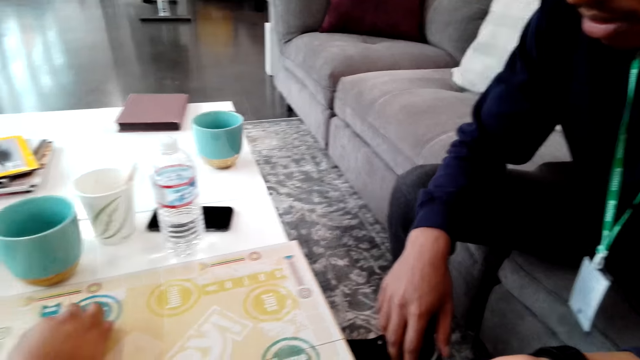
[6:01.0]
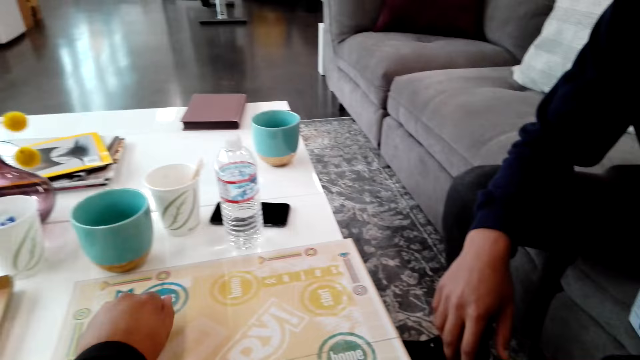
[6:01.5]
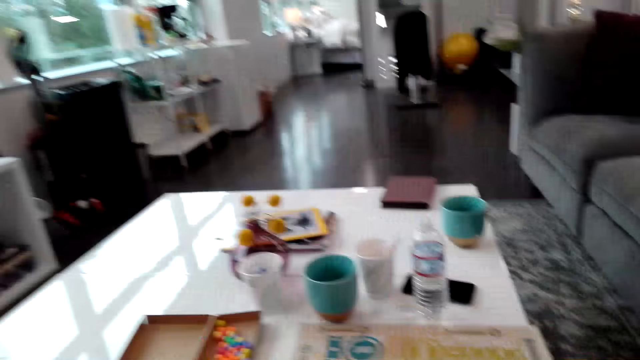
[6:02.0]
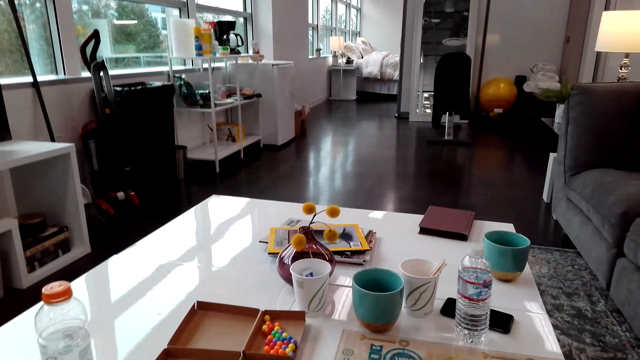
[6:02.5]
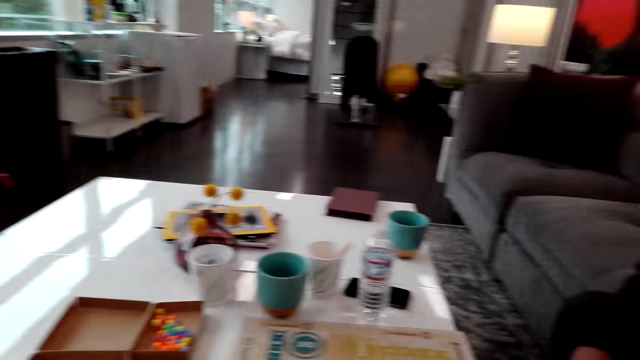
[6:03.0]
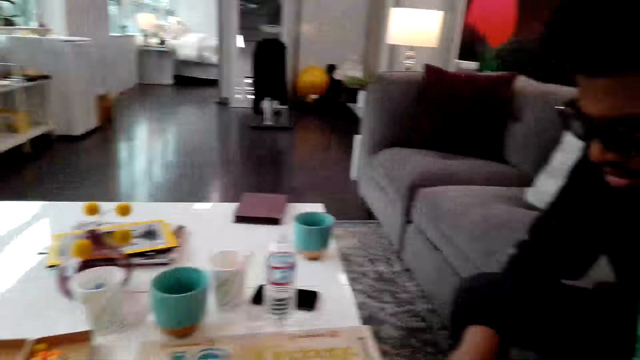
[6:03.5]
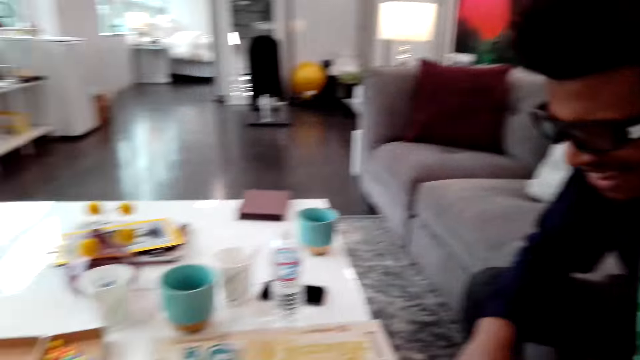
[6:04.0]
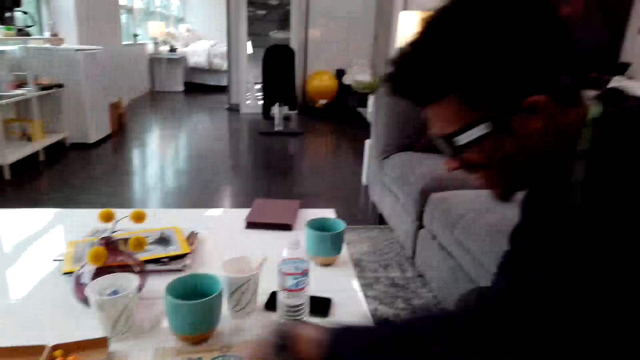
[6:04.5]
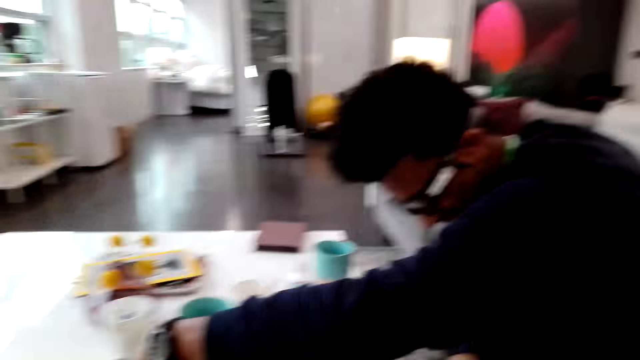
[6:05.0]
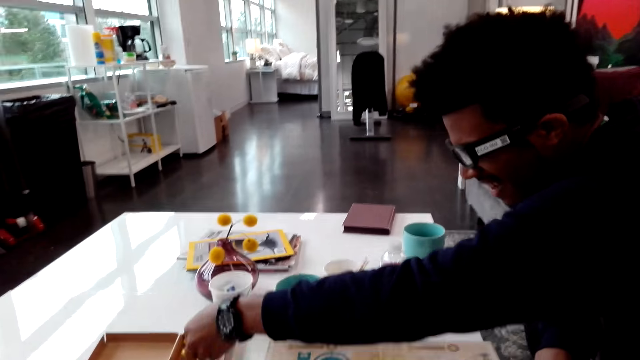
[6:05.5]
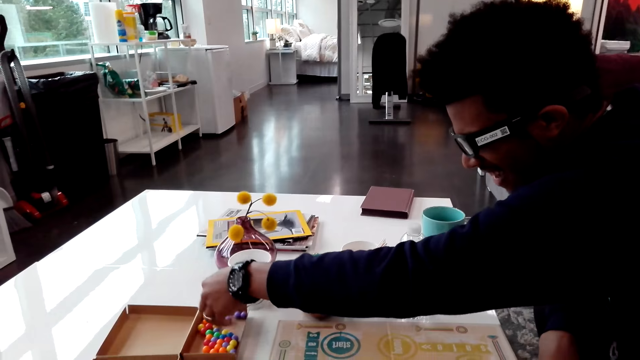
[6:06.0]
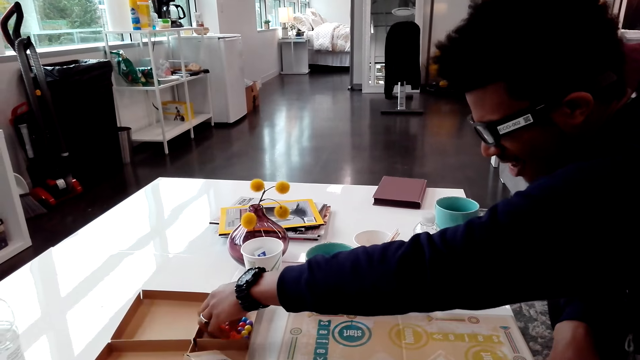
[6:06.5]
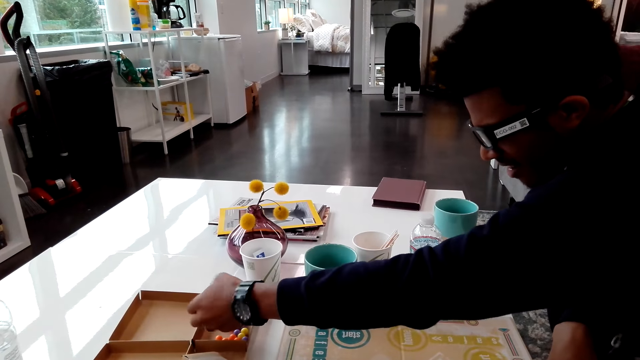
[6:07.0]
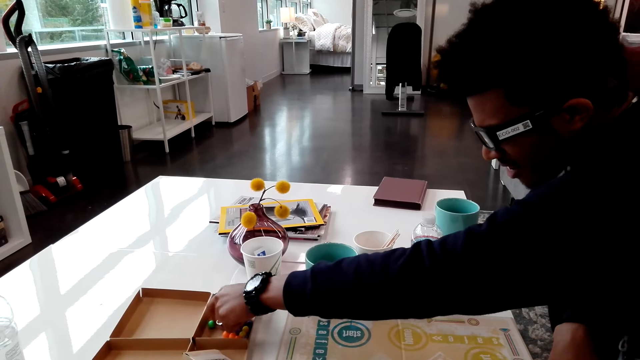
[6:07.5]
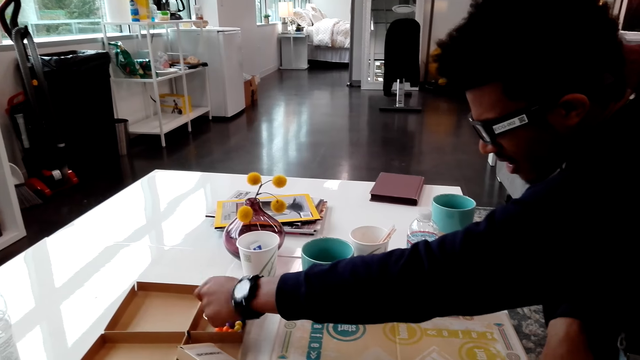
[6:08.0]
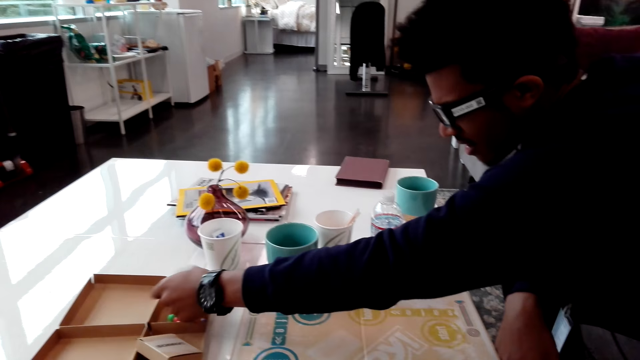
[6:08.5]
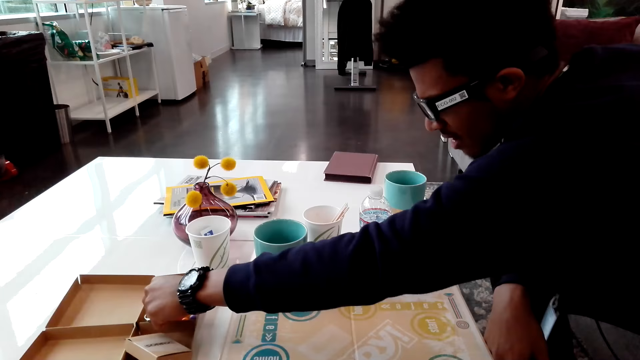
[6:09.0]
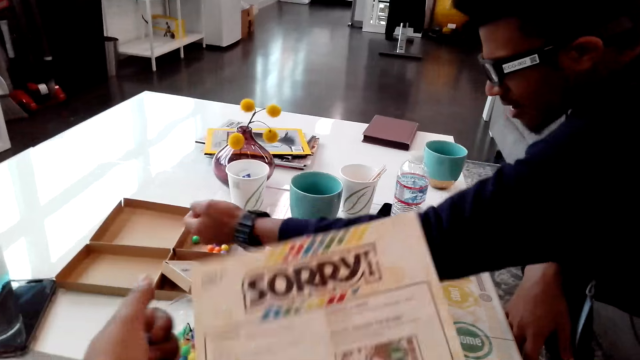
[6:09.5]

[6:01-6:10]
The camera wearer lifts a hand. They look around. A man returns balls or beads in a box. The man picks the balls from the box.

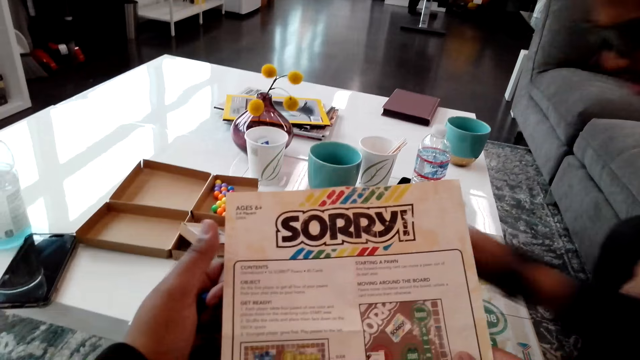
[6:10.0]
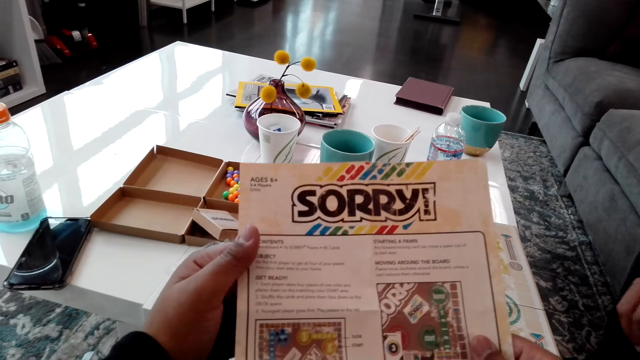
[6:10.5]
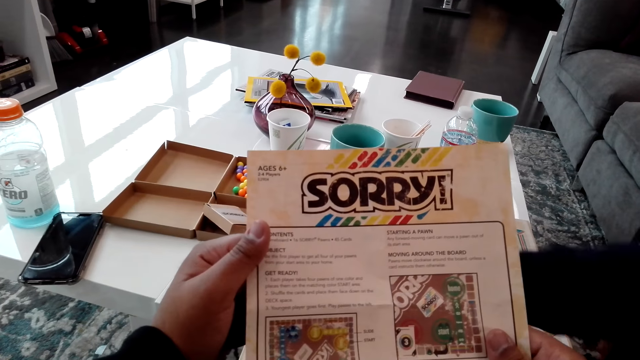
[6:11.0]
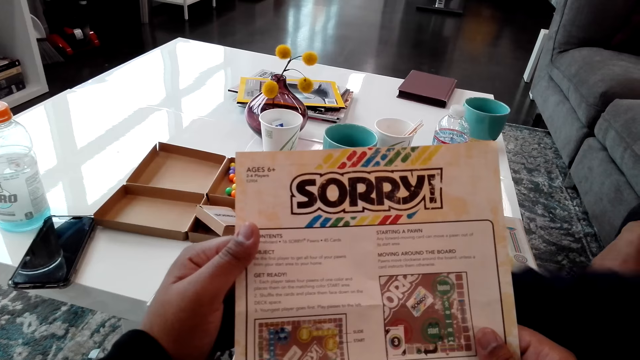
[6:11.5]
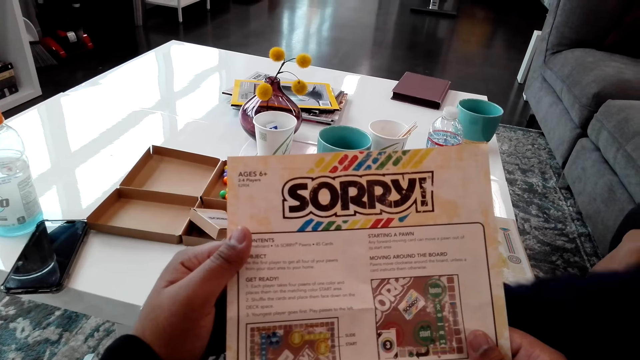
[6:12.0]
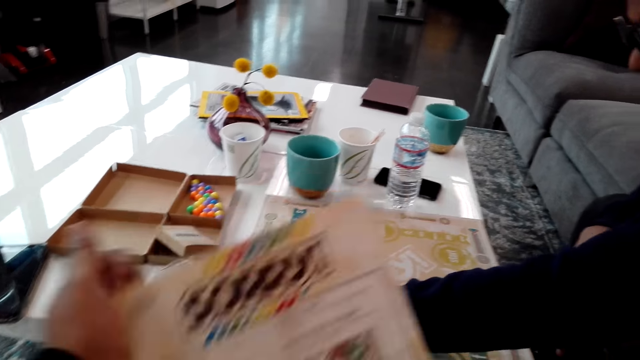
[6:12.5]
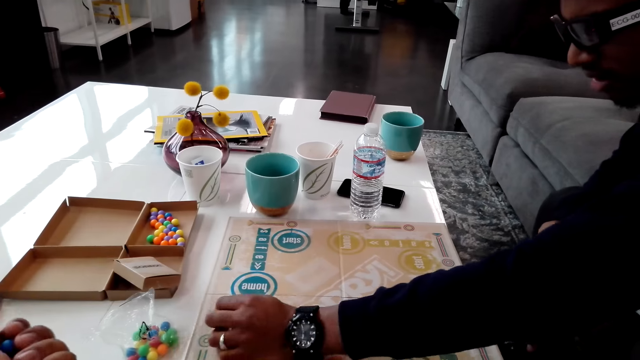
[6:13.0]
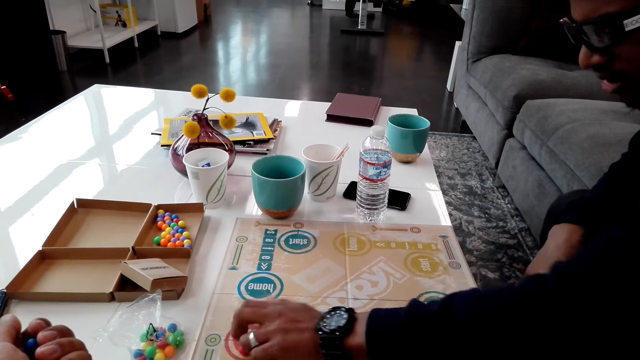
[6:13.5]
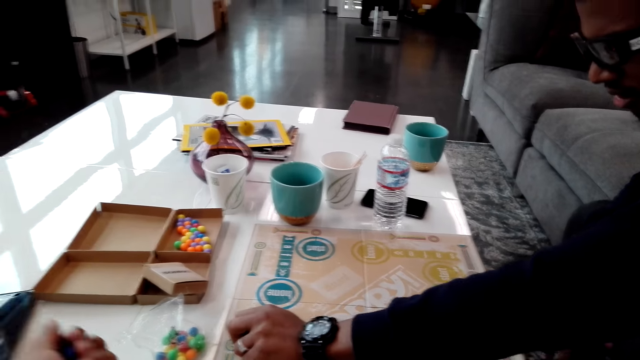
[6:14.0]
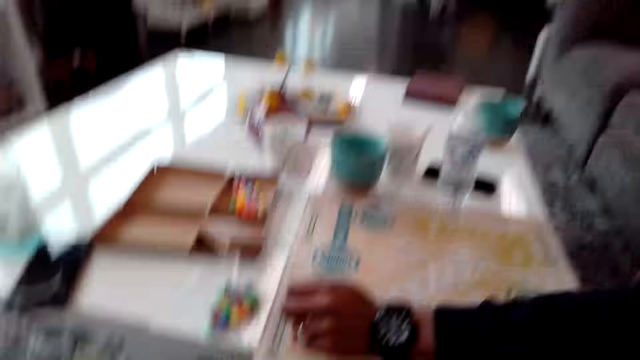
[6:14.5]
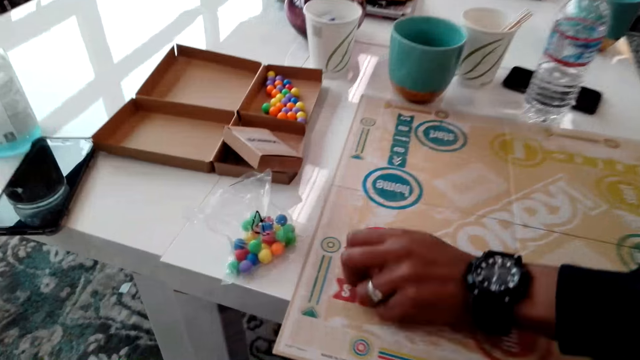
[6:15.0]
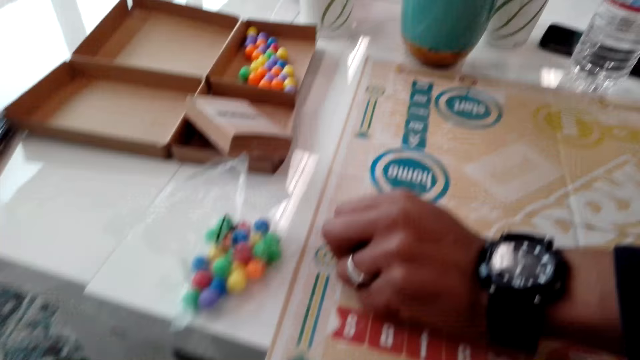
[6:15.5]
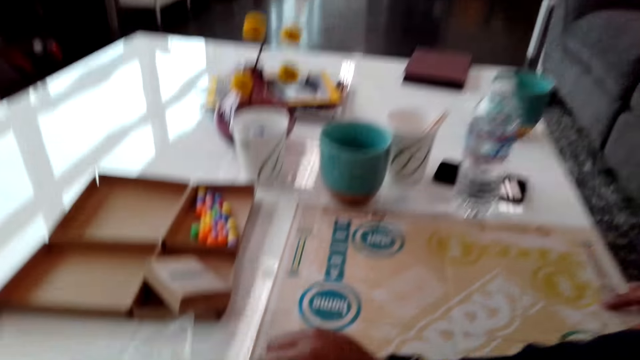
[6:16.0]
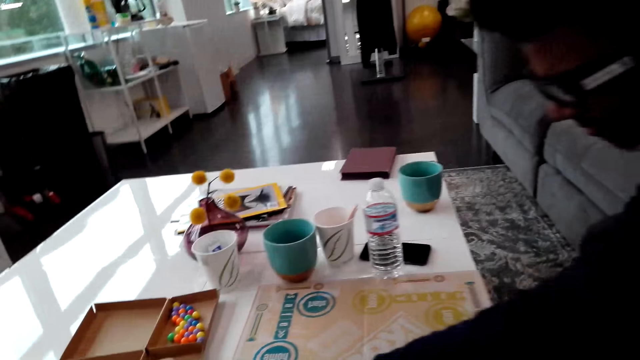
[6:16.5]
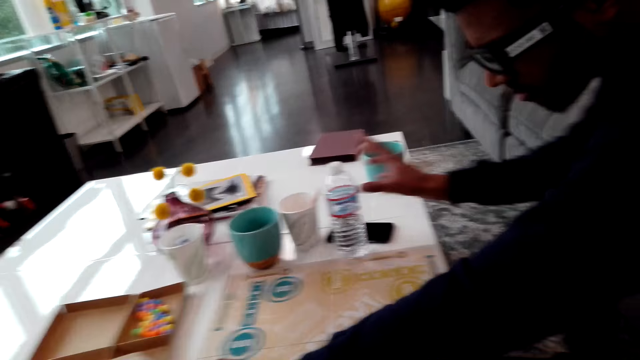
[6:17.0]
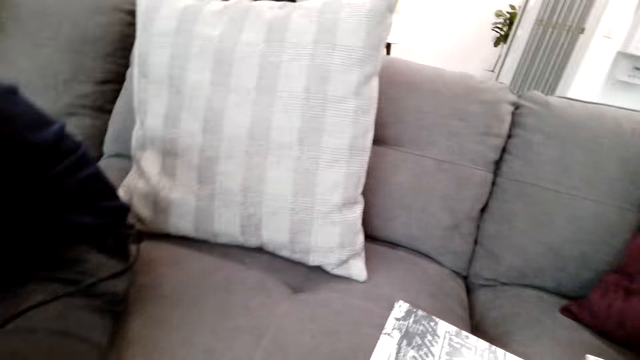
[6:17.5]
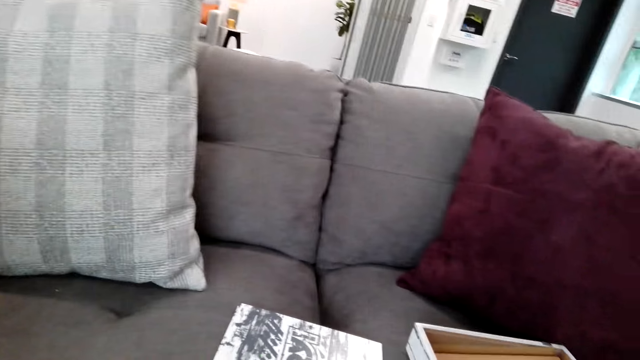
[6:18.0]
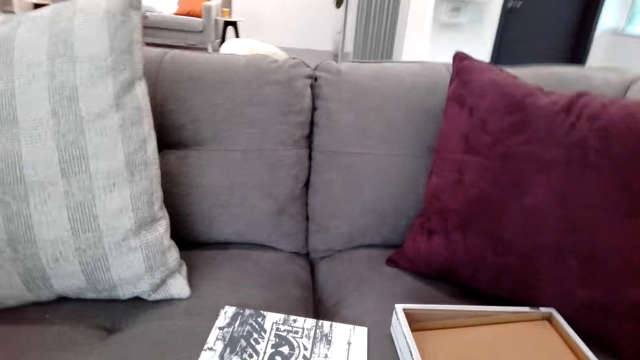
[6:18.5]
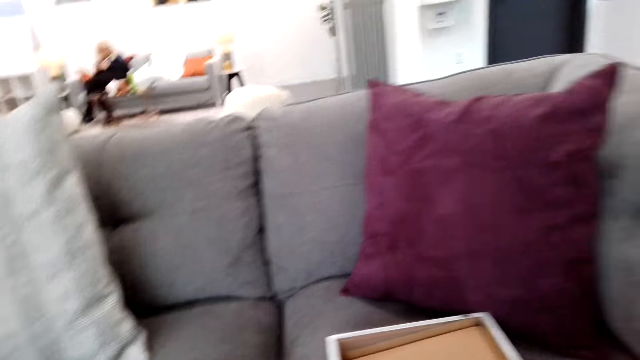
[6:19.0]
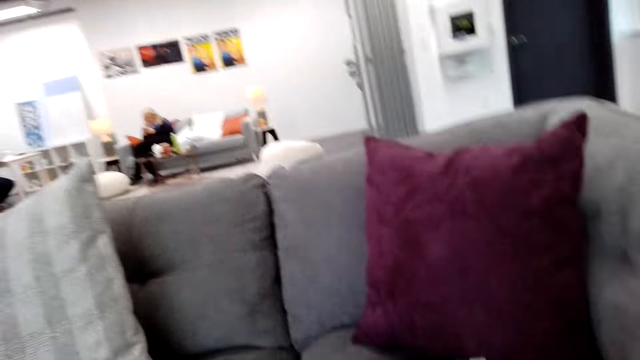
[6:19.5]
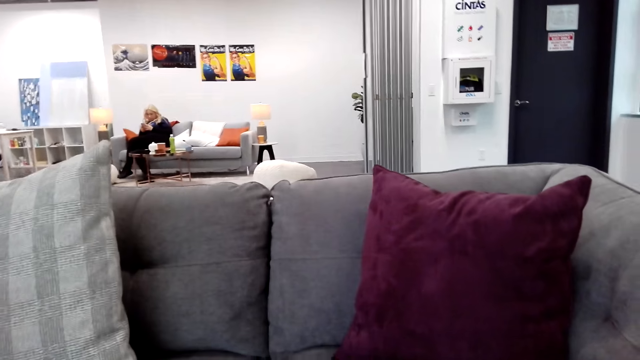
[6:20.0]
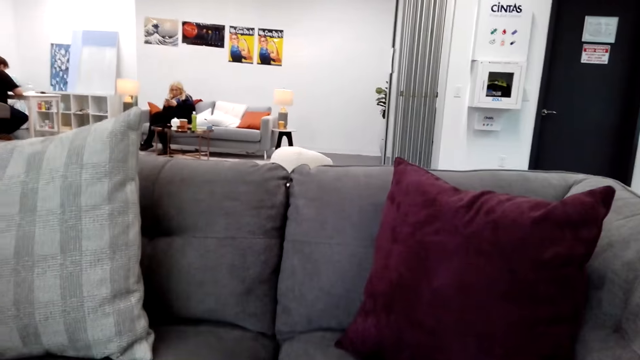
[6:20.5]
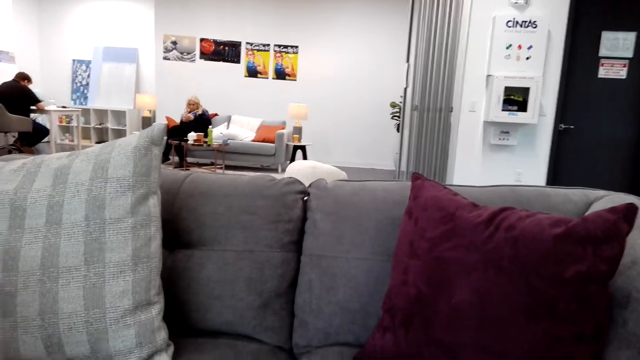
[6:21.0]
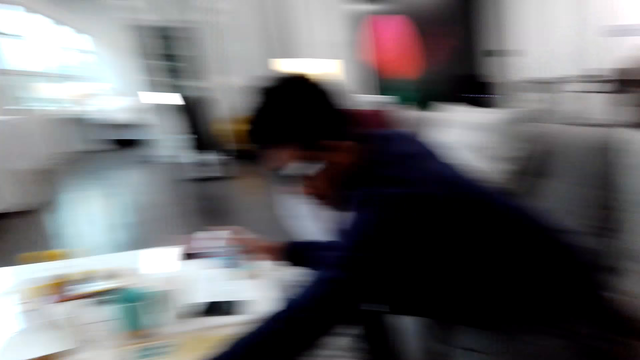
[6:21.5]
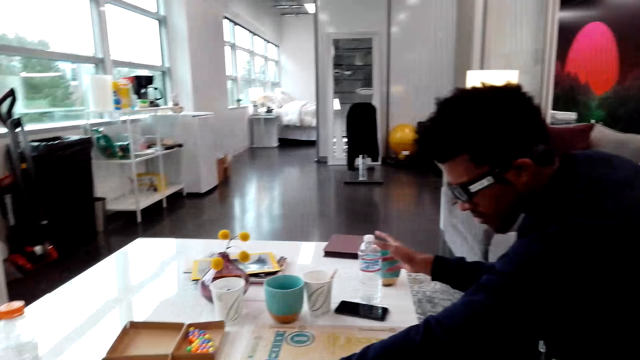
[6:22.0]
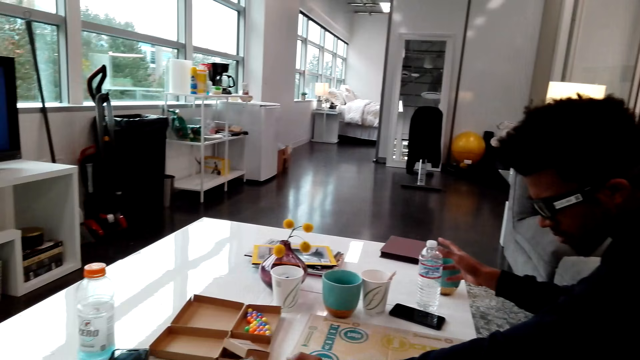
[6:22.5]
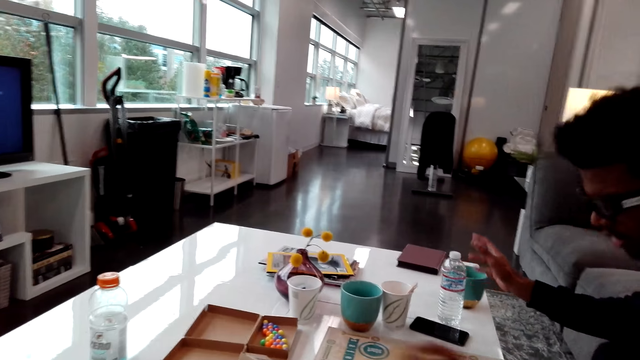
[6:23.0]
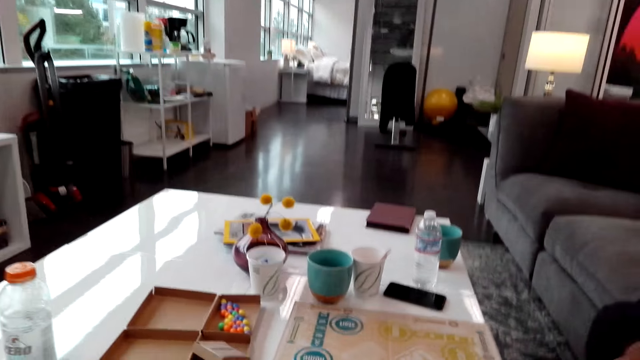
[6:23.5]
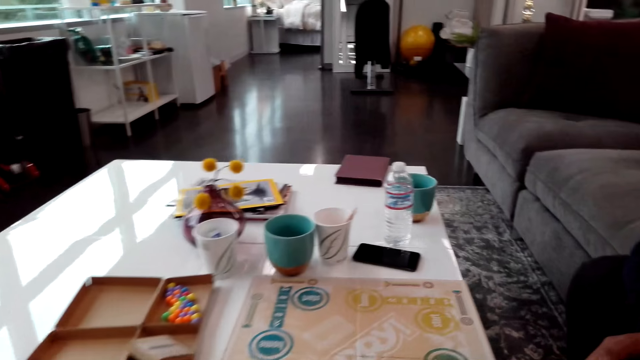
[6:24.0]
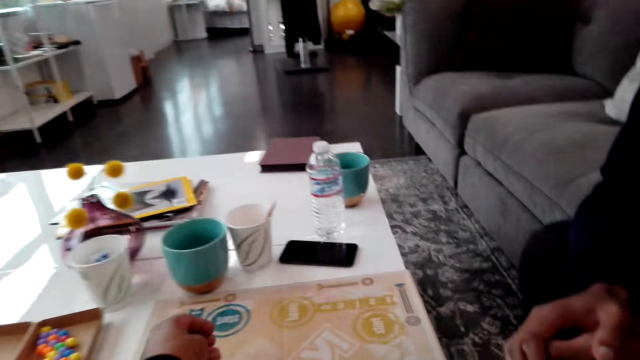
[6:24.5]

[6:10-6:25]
The camera wearer reads the instructions on a paper. A man moves a hand. The camera wearer drops the paper. The man moves his hands. He places the balls on a board. The camera wearer looks around and looks on the seat. The man moves his hands.
